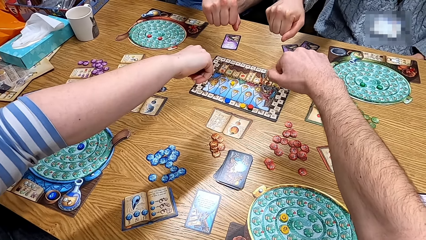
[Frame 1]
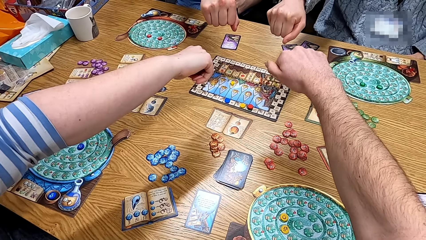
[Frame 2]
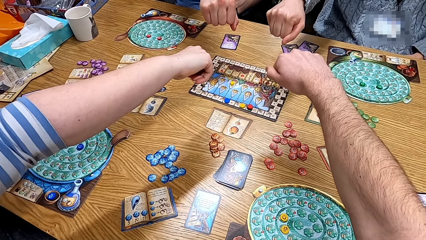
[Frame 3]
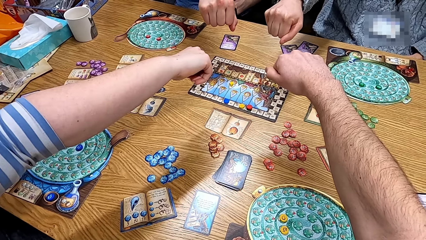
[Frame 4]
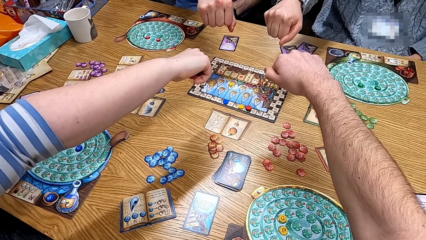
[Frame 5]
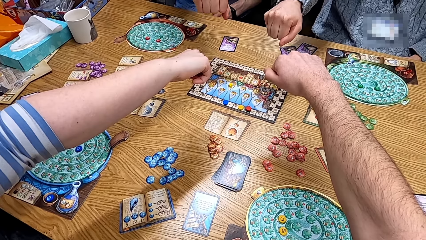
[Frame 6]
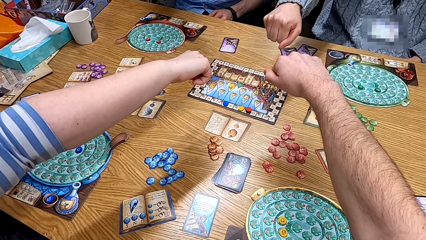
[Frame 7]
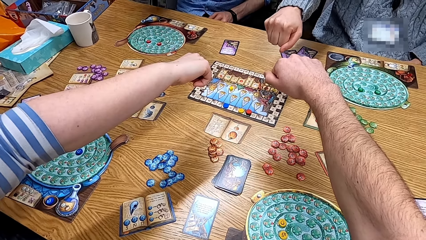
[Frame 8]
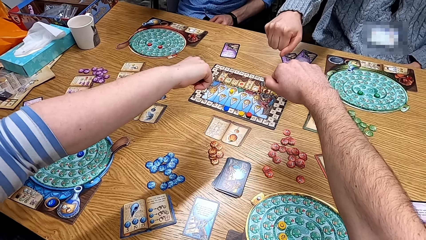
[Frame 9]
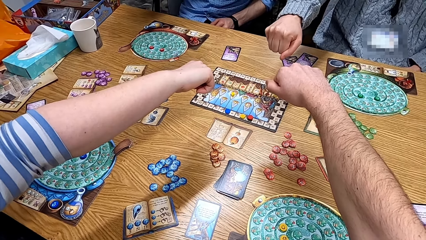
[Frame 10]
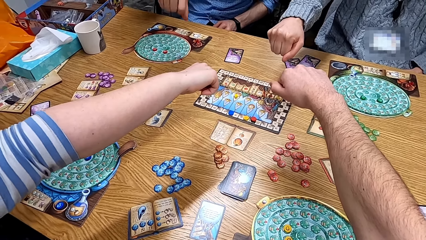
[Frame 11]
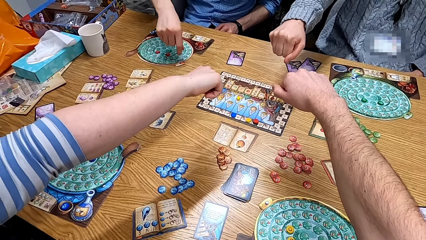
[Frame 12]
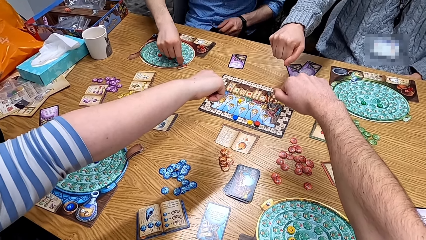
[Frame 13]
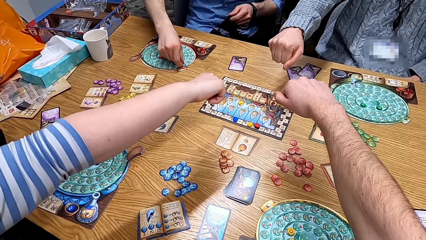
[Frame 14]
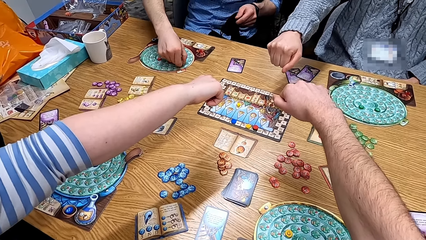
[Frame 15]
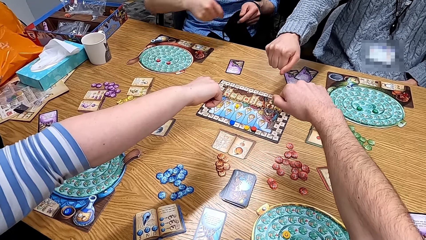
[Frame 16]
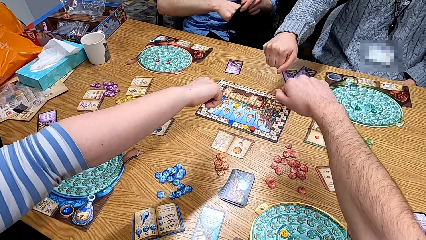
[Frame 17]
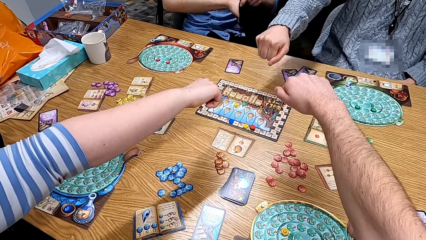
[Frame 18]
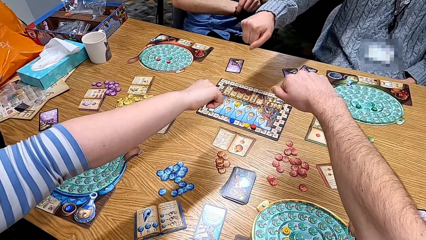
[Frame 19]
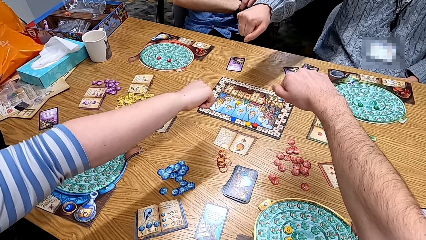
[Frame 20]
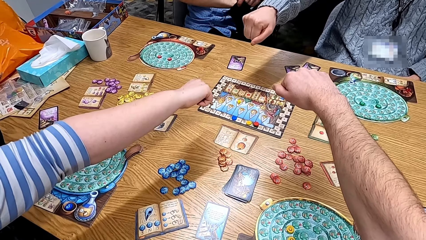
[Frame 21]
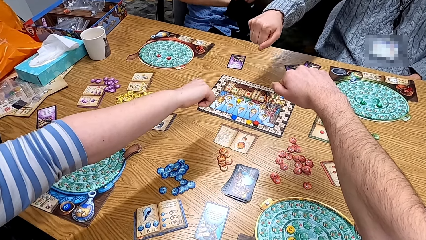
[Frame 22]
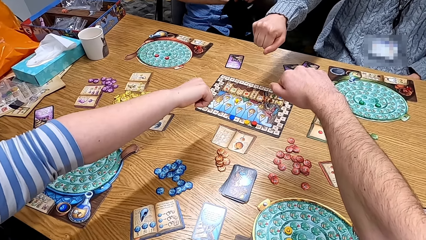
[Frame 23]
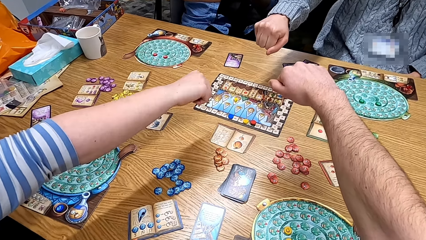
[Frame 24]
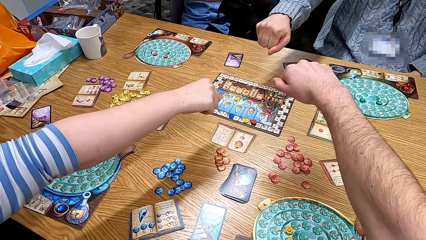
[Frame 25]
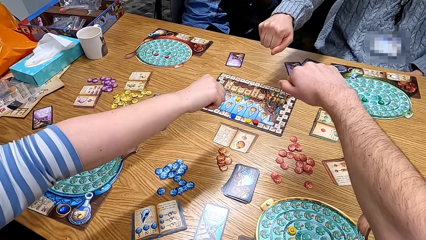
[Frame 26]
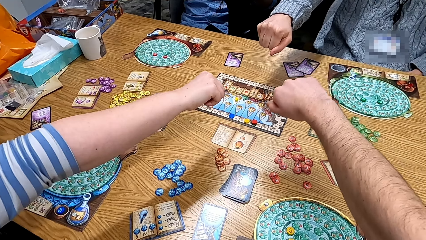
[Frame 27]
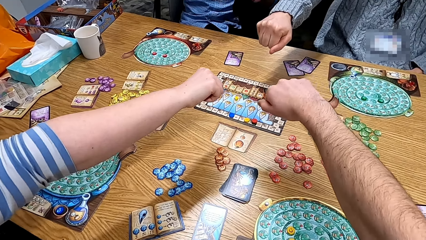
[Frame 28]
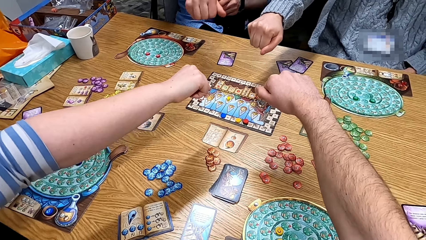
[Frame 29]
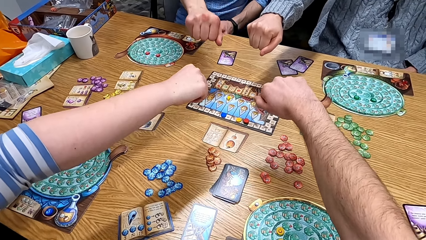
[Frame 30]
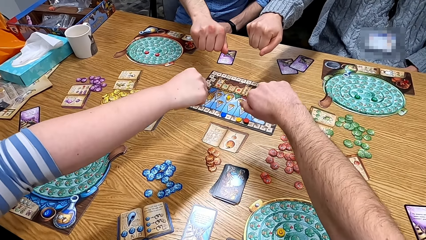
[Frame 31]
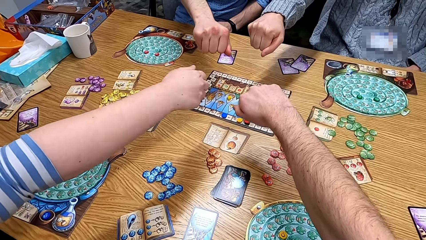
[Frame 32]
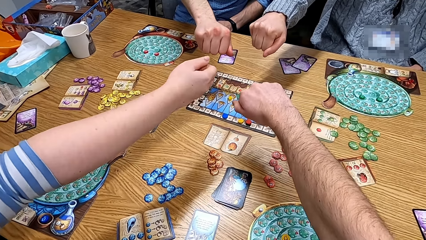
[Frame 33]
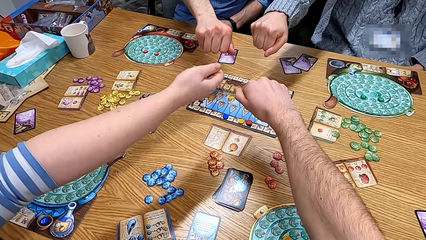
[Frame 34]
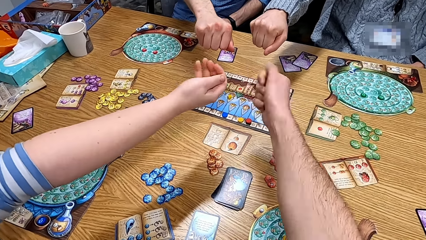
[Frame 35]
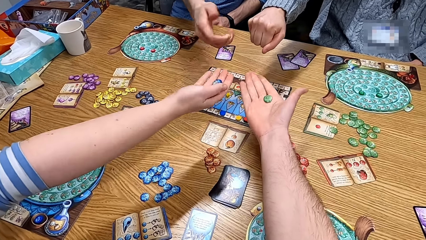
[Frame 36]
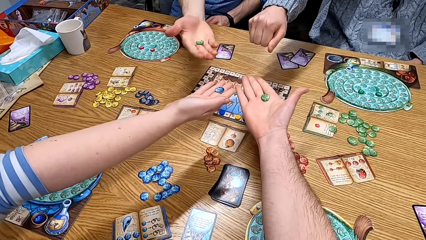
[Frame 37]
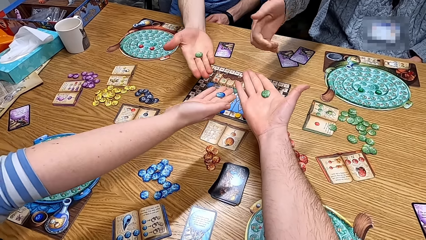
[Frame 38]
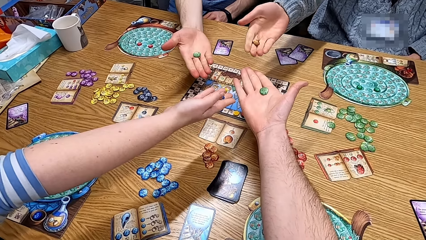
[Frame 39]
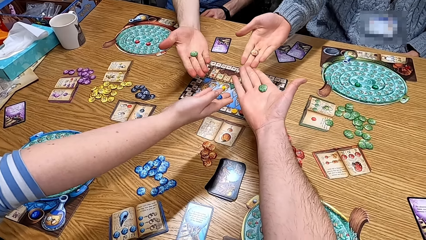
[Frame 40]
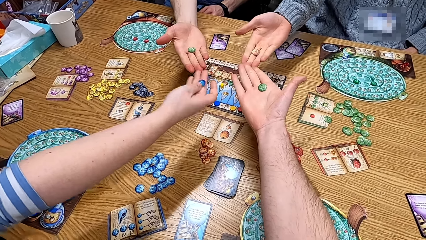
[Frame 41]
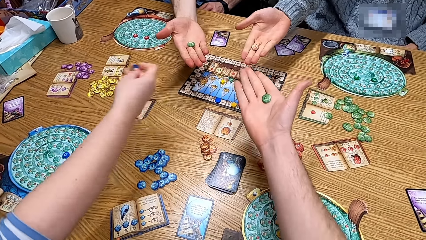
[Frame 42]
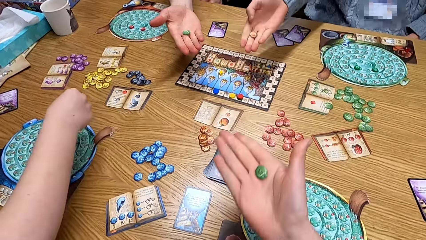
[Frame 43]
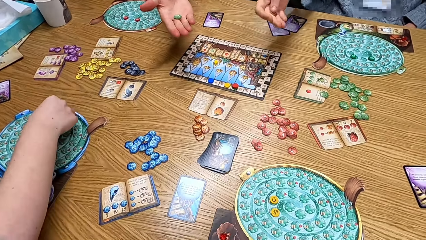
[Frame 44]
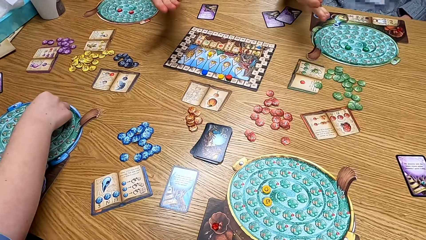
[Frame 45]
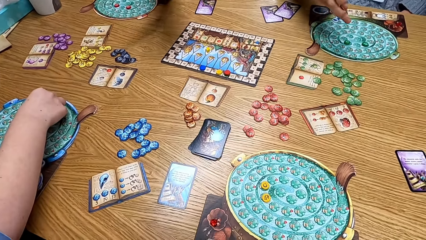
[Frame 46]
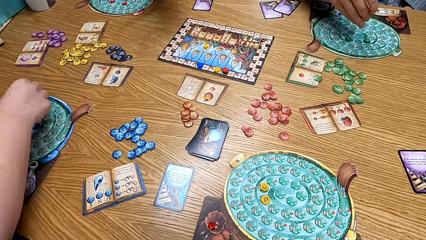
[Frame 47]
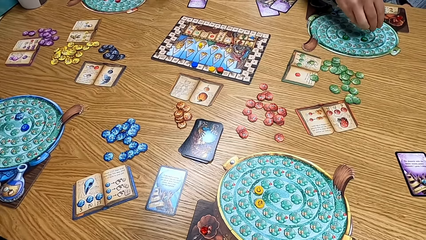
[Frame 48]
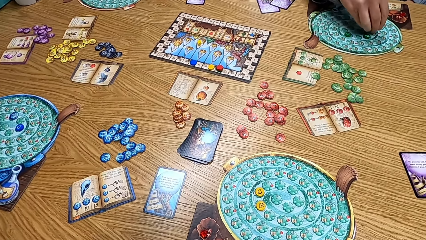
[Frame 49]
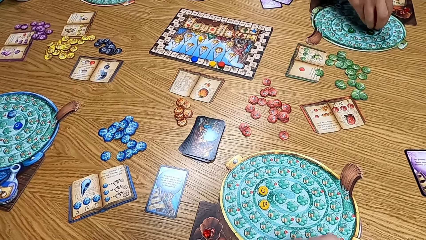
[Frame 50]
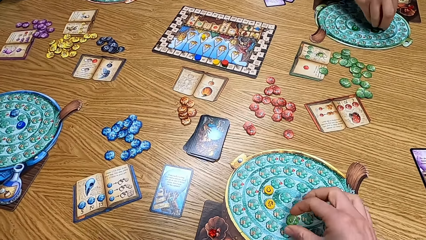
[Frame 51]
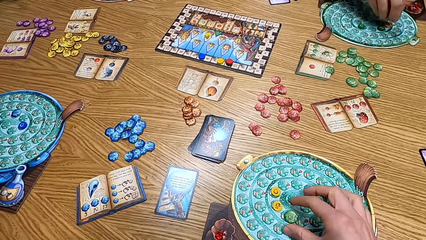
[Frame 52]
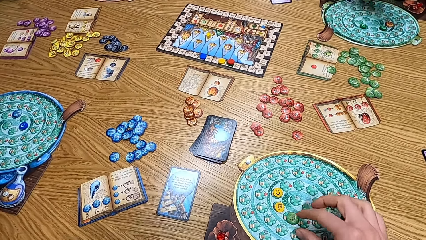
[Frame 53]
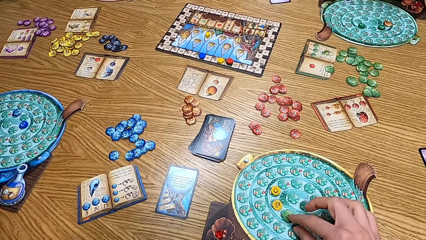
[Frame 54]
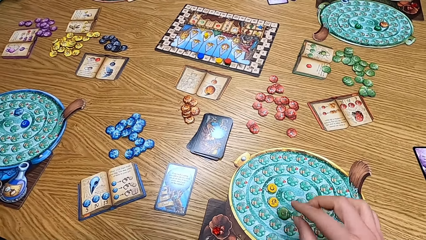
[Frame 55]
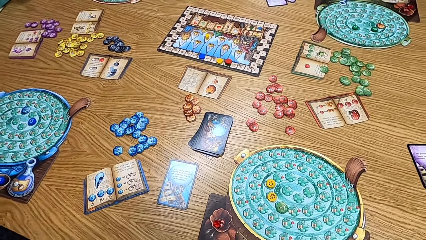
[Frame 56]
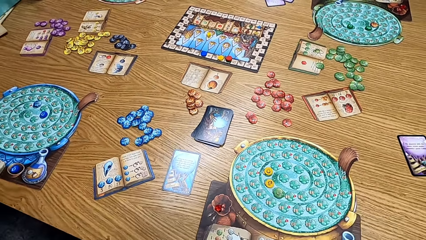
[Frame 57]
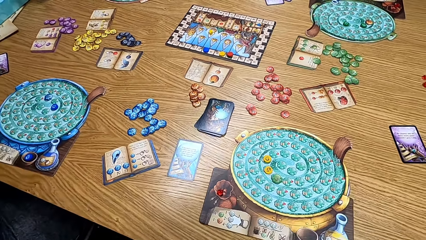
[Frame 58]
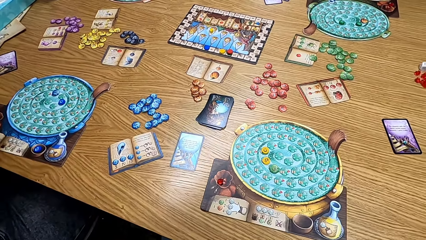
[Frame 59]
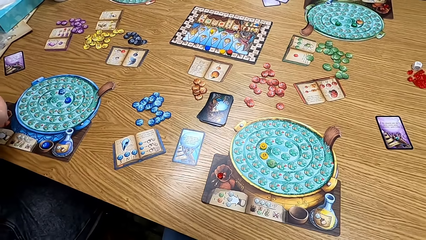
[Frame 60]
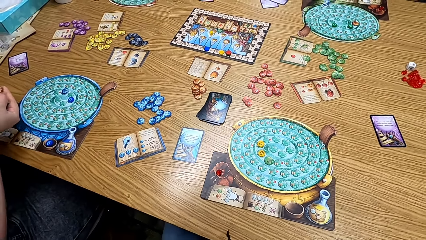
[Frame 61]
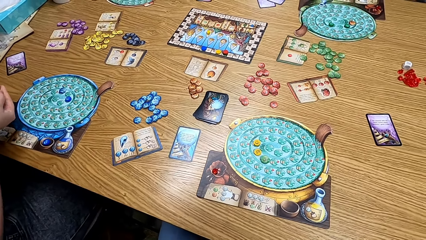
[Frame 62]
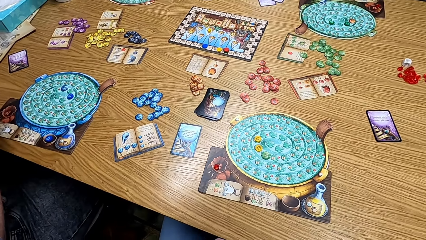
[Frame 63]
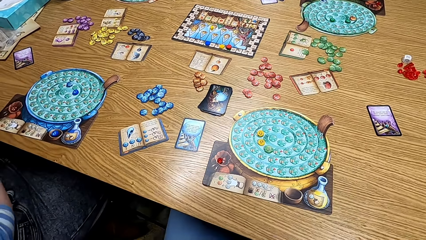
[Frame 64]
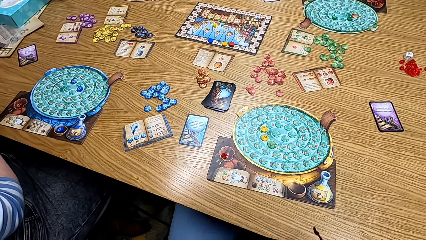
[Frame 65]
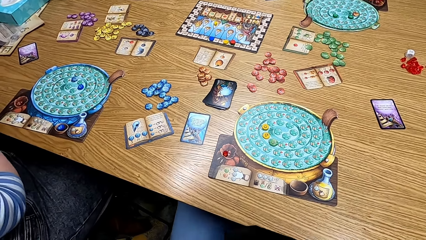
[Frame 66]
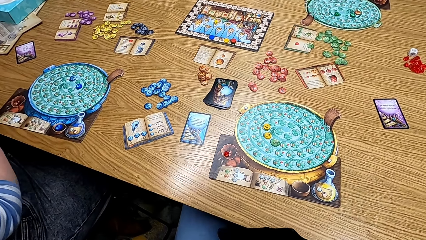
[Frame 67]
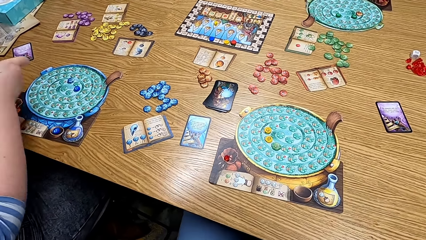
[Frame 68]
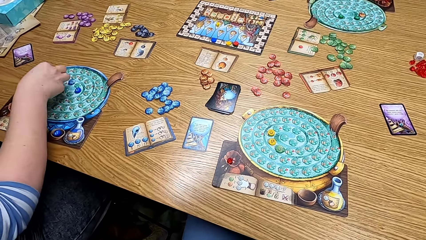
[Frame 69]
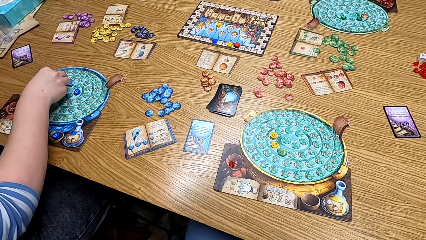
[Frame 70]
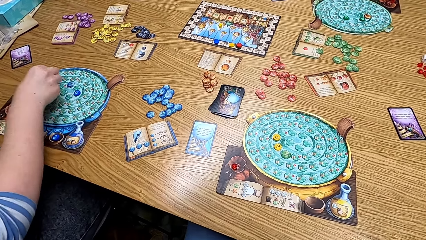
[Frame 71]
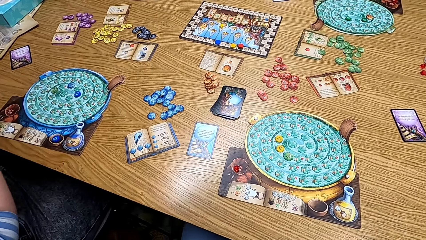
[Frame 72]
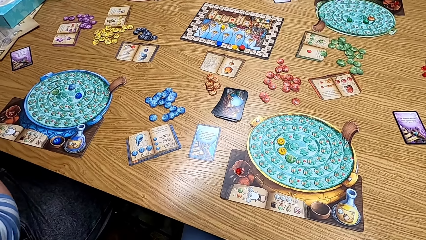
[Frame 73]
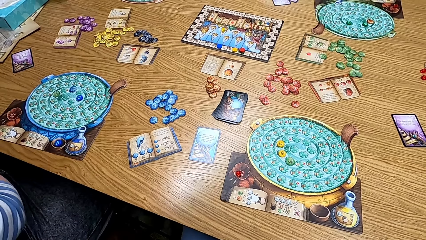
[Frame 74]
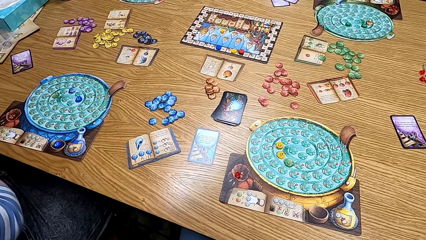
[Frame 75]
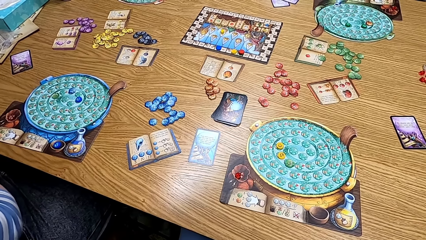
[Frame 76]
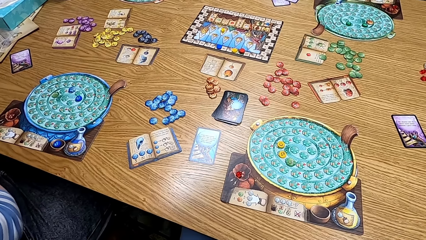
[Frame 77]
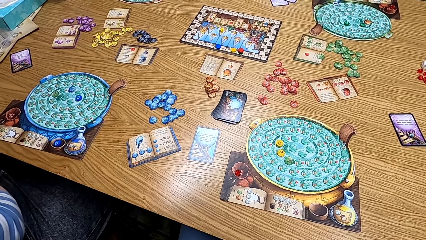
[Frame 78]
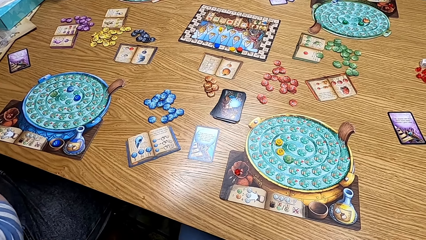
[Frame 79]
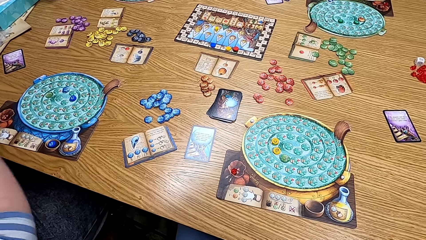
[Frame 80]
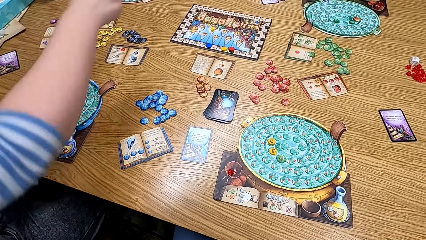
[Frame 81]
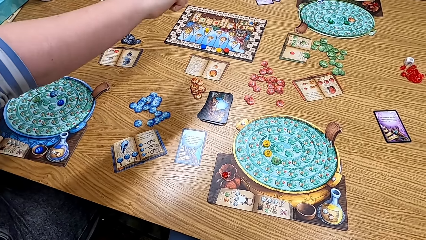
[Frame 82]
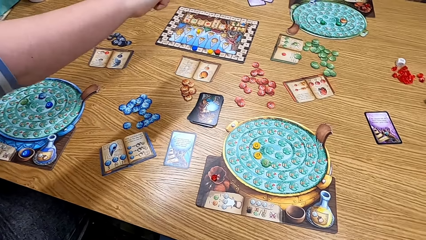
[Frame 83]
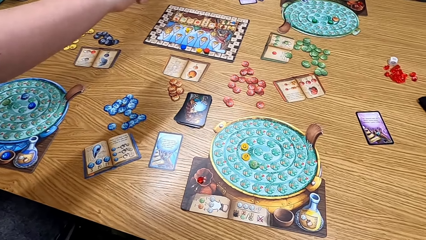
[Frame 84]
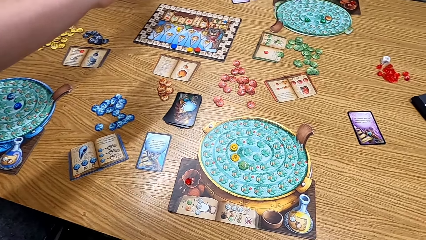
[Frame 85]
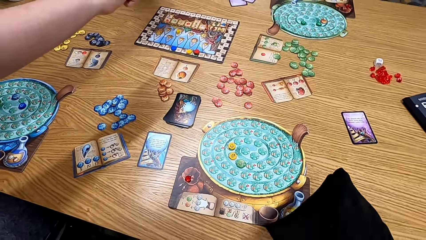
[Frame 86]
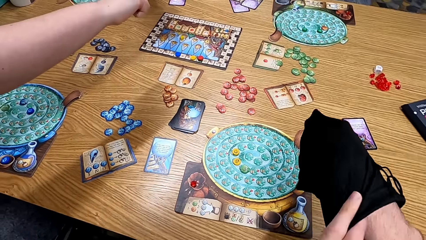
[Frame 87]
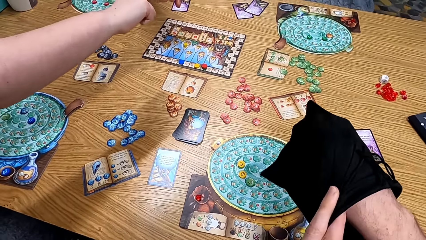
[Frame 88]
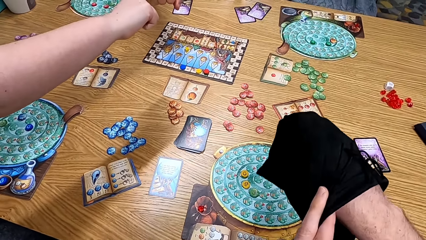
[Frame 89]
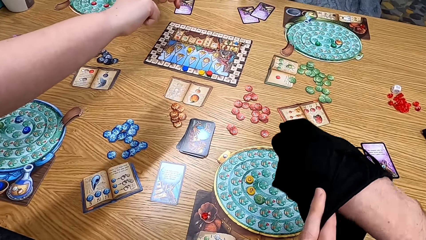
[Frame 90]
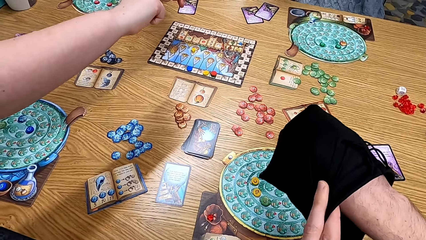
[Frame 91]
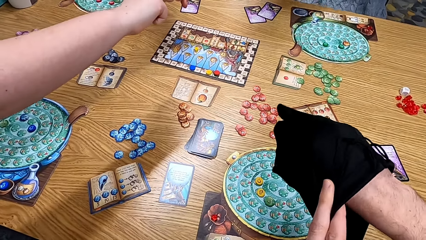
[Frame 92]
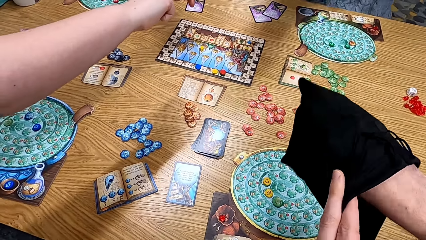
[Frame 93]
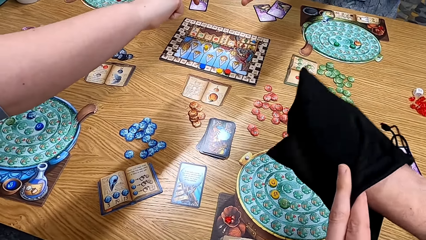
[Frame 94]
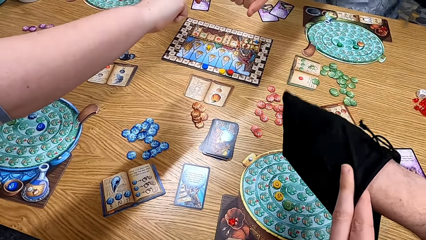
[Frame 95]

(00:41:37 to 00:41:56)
A man picks the card from the table. He puts the card in the pocket. The camera wearer checks the token or card. A lady checks the token. Another lady checks the token. The man checks the tokens. The camera wearer puts the card on the table. The first lady plays the board game. The camera wearer plays the board game. Another man puts the cards on the table. The camera wearer looks at the table. The other lady plays the board game and puts the card on the table. She stretches the hand.
